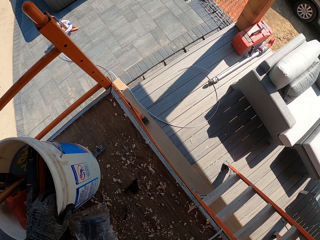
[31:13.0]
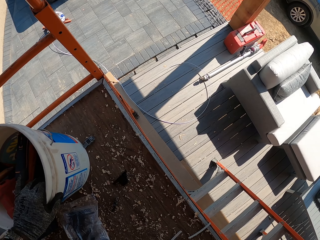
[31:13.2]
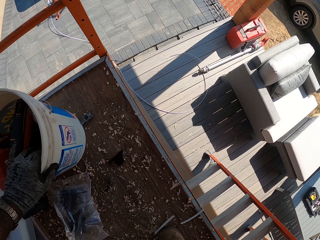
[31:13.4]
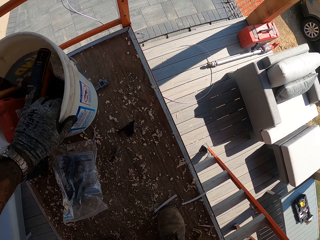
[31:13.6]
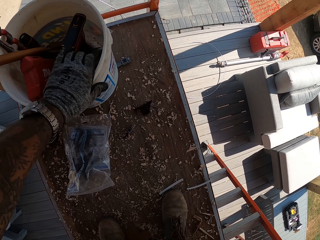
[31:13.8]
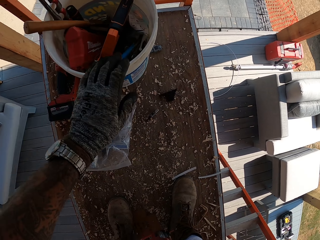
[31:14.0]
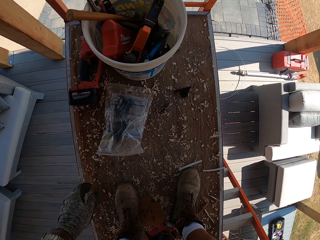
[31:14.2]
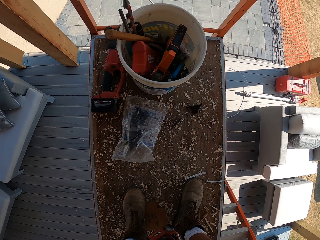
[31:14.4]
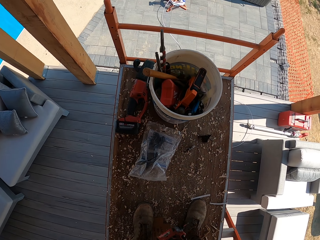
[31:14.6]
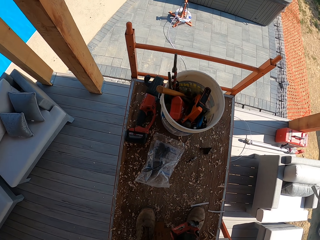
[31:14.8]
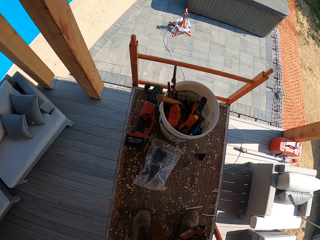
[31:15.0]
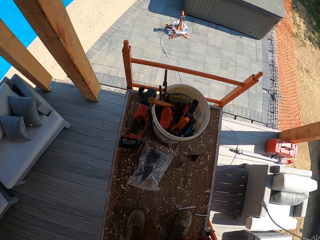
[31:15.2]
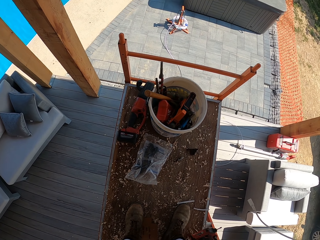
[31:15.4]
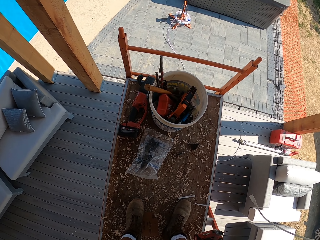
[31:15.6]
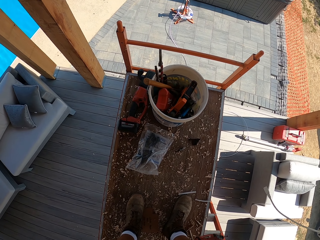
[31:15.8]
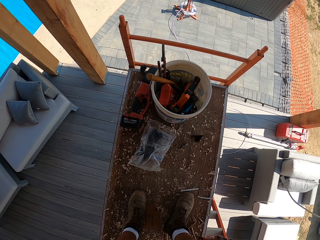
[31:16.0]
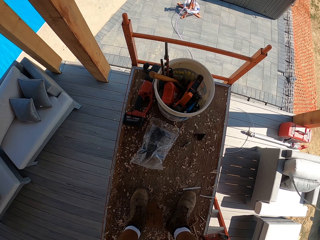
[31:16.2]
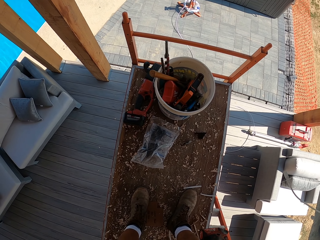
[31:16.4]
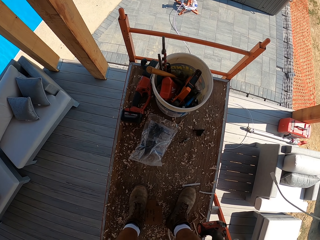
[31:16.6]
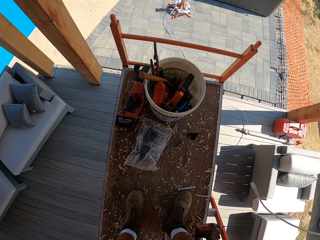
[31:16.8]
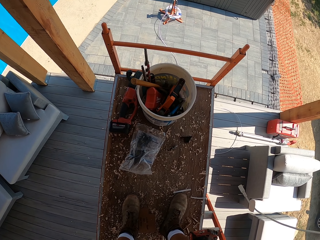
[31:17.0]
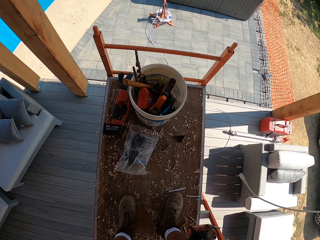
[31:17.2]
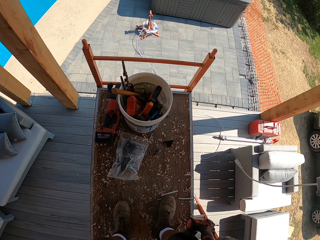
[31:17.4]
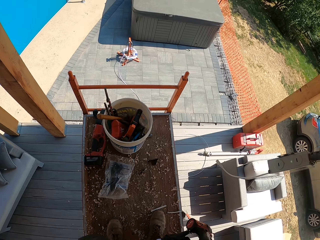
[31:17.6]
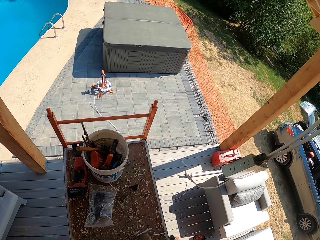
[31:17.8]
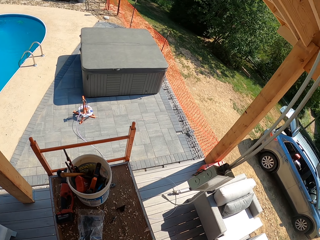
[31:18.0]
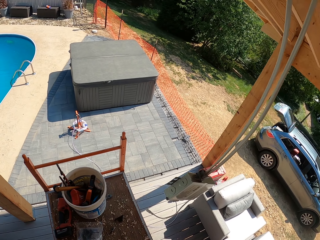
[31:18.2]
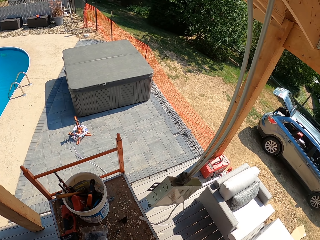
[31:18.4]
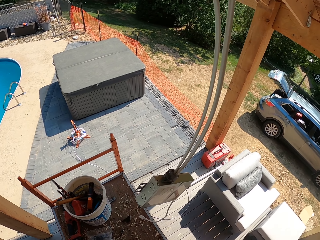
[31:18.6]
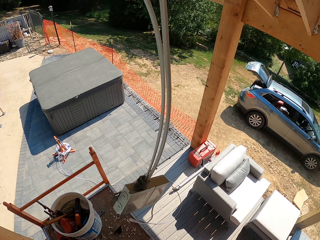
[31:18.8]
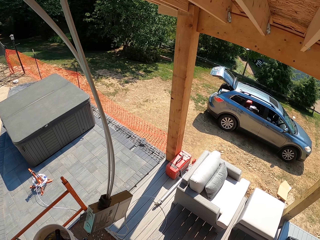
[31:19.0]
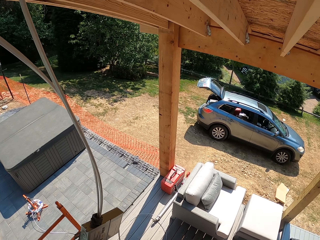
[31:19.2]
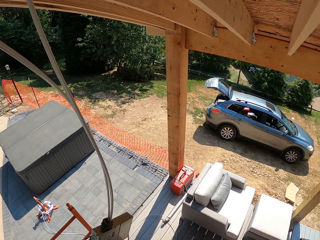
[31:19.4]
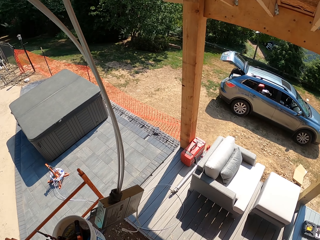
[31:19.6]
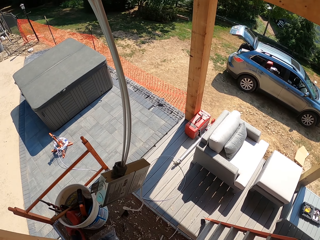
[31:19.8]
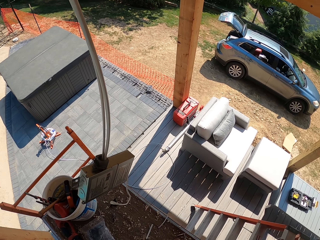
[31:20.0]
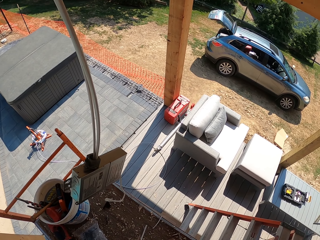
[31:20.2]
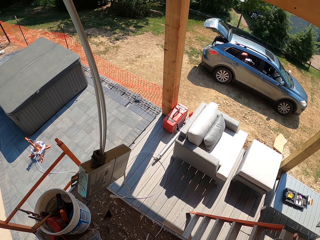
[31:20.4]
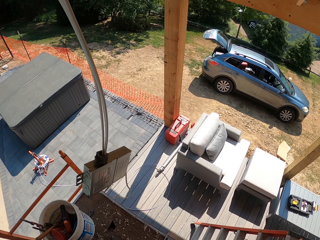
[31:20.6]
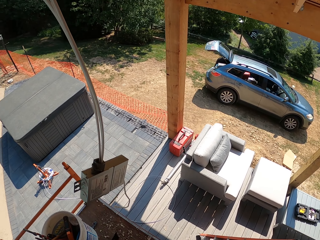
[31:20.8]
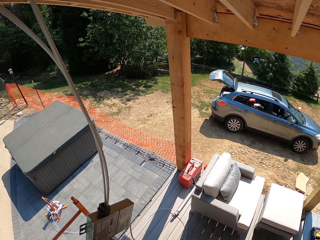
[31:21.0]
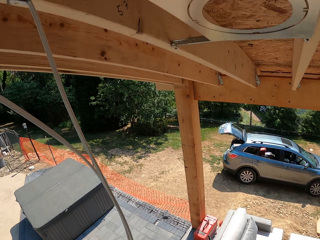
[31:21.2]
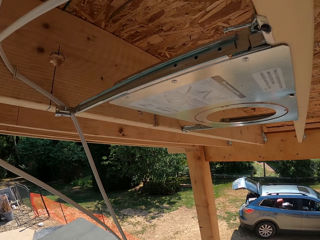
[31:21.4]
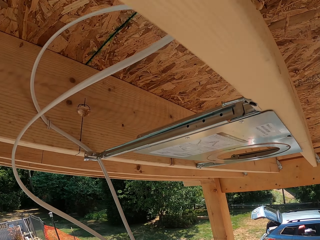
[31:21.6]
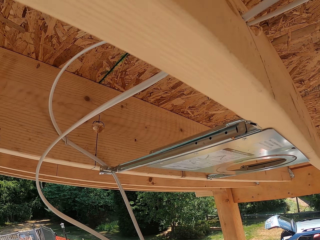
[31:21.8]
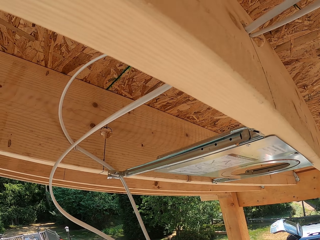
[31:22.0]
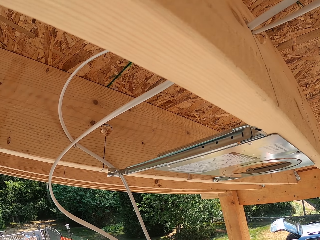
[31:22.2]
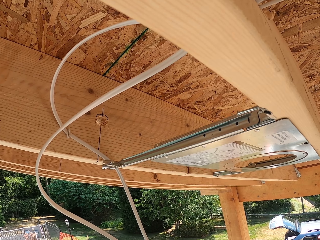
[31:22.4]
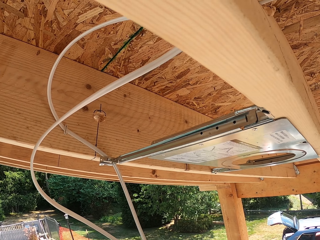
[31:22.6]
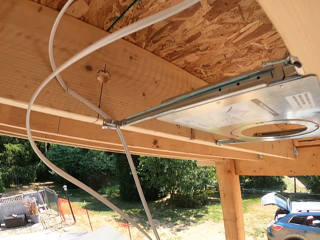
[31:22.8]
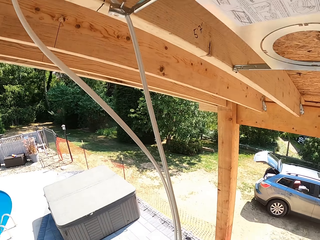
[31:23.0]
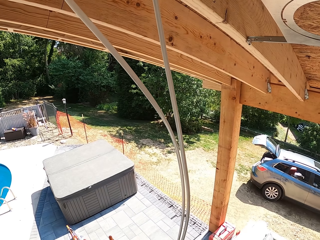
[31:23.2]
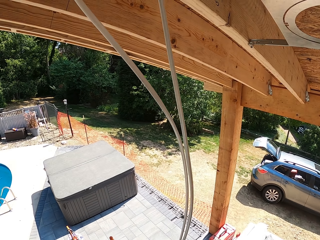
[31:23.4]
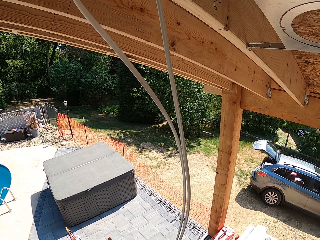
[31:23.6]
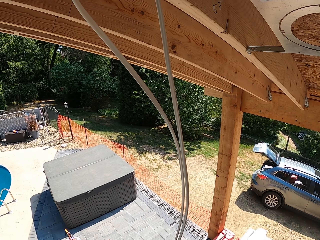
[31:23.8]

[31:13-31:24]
The camera wearer looks around.

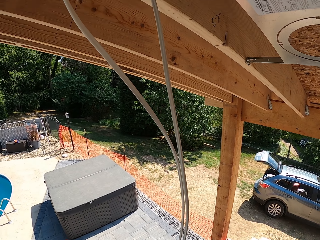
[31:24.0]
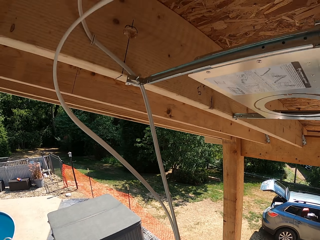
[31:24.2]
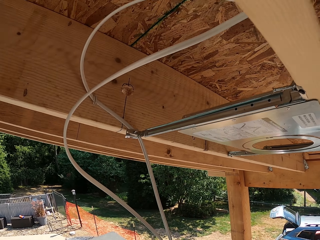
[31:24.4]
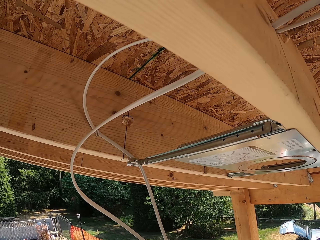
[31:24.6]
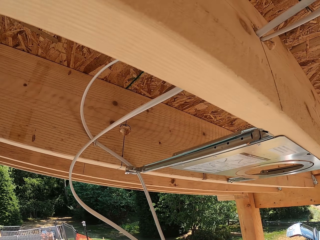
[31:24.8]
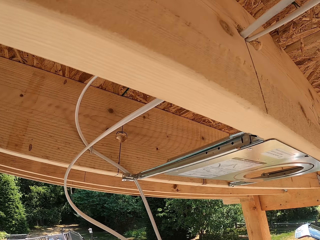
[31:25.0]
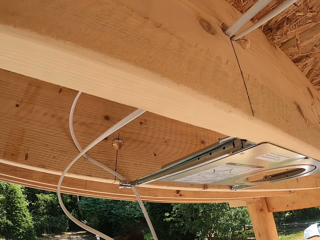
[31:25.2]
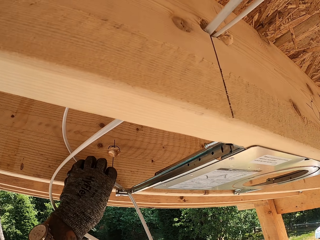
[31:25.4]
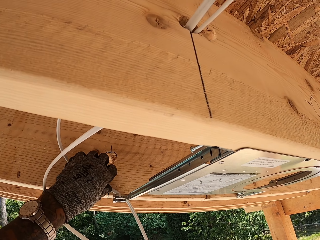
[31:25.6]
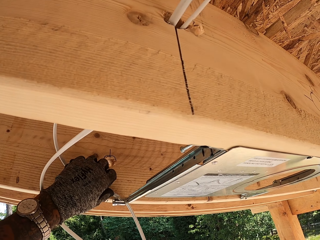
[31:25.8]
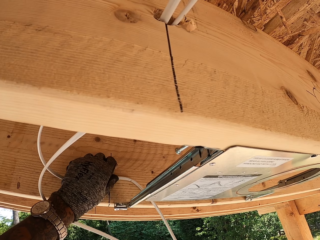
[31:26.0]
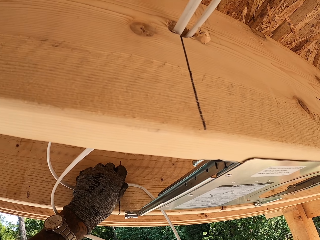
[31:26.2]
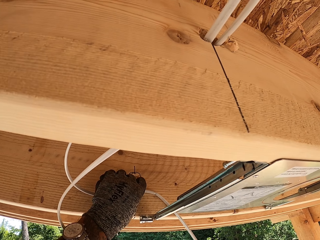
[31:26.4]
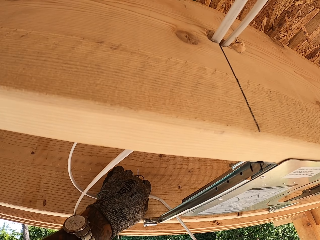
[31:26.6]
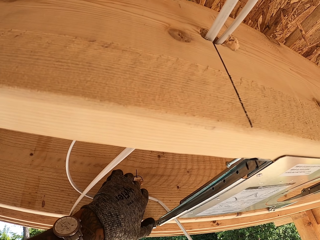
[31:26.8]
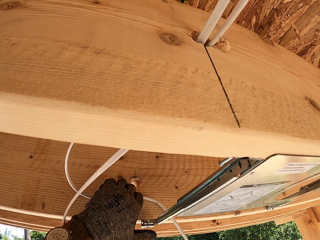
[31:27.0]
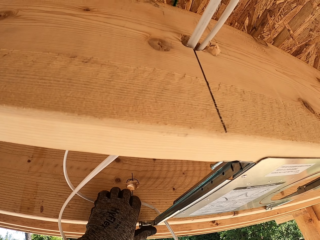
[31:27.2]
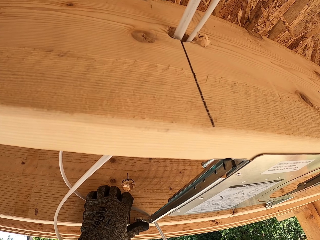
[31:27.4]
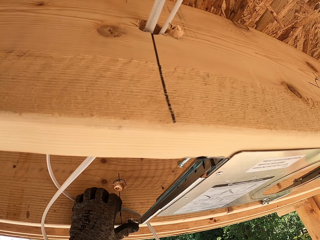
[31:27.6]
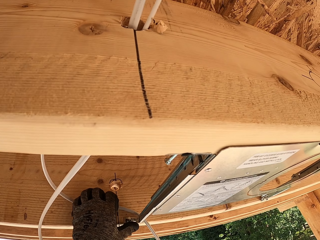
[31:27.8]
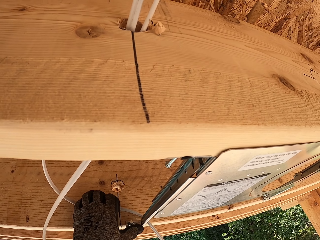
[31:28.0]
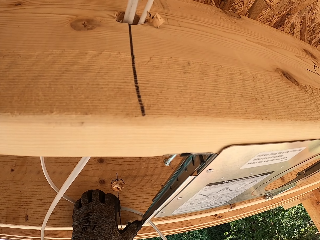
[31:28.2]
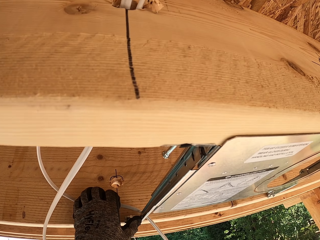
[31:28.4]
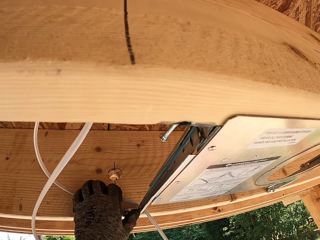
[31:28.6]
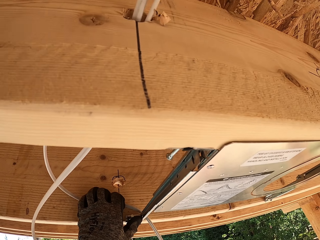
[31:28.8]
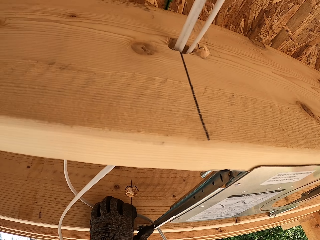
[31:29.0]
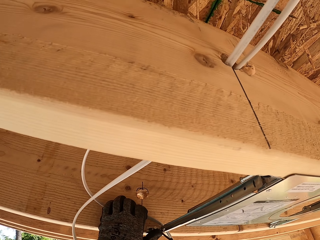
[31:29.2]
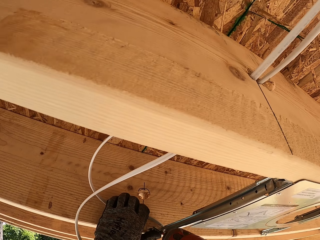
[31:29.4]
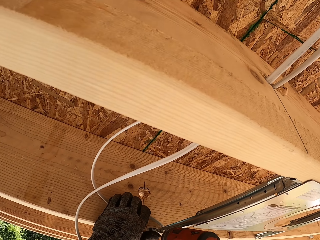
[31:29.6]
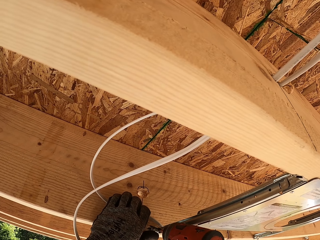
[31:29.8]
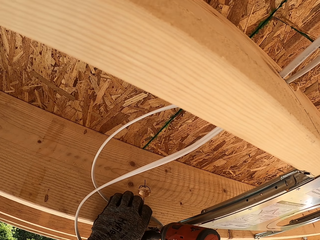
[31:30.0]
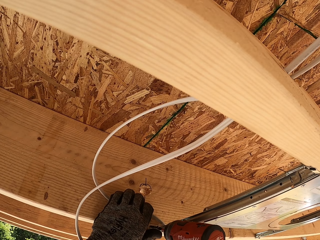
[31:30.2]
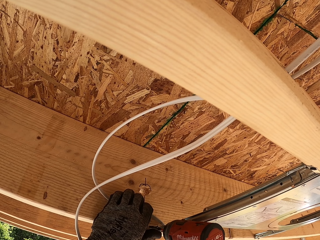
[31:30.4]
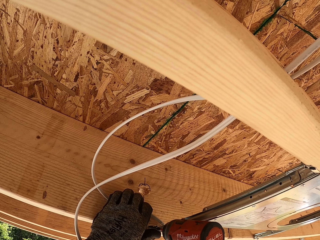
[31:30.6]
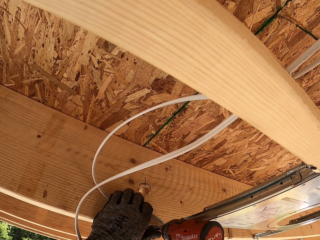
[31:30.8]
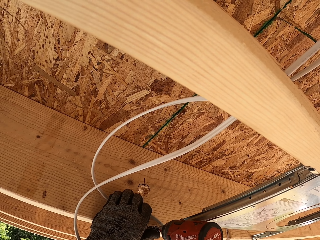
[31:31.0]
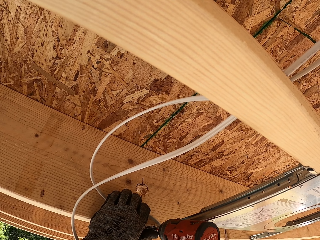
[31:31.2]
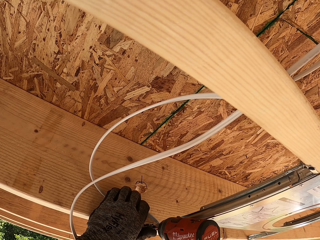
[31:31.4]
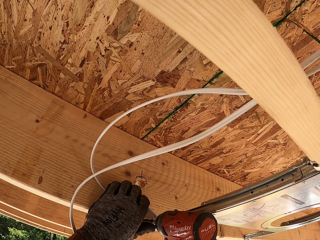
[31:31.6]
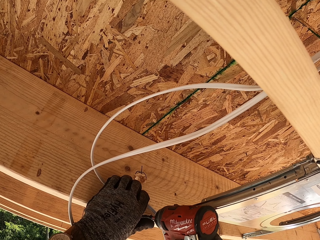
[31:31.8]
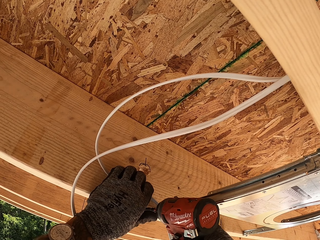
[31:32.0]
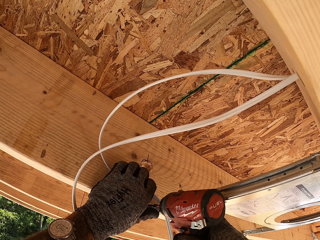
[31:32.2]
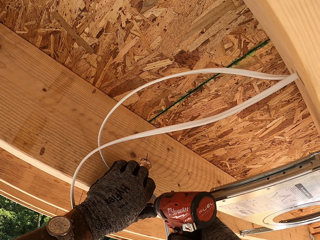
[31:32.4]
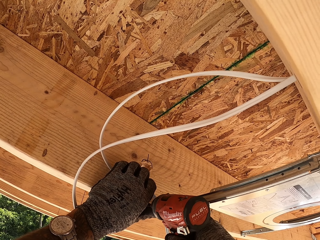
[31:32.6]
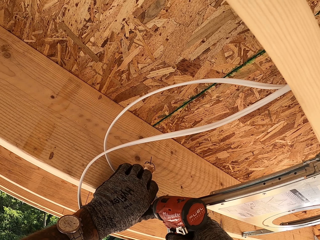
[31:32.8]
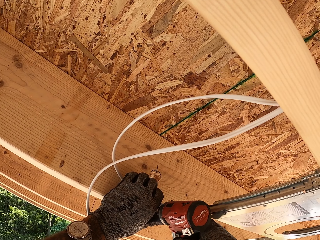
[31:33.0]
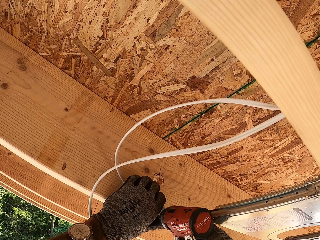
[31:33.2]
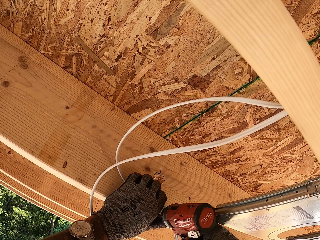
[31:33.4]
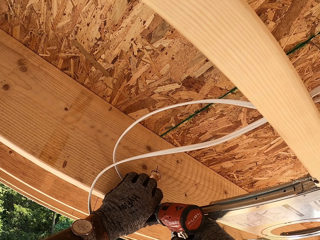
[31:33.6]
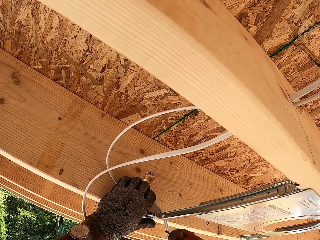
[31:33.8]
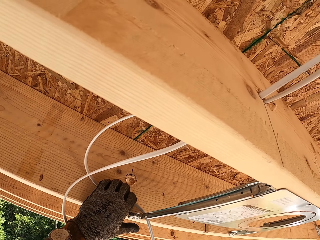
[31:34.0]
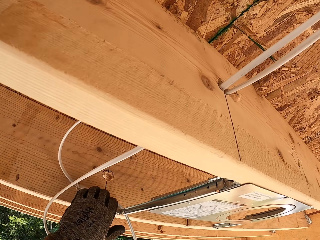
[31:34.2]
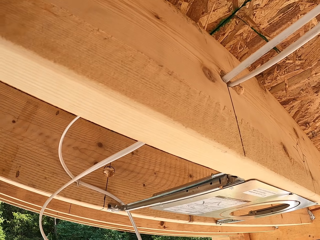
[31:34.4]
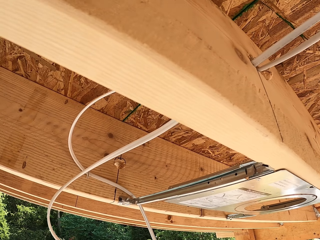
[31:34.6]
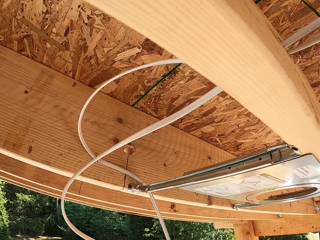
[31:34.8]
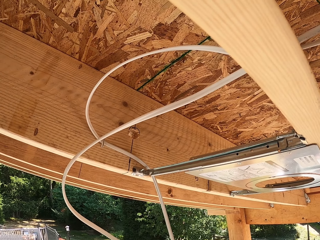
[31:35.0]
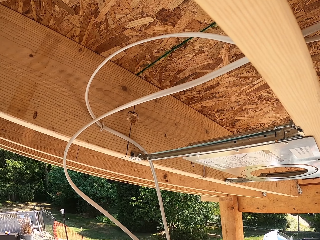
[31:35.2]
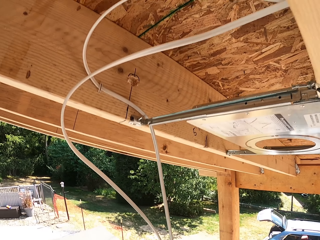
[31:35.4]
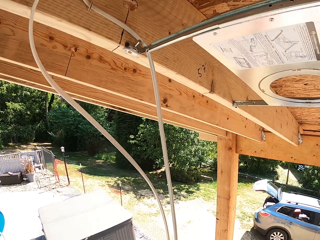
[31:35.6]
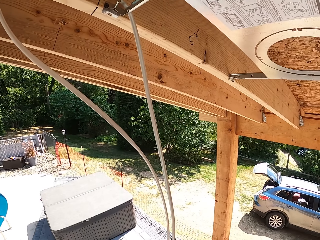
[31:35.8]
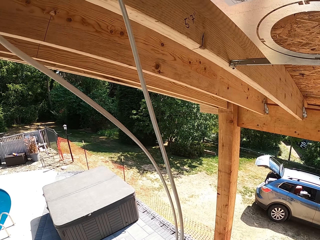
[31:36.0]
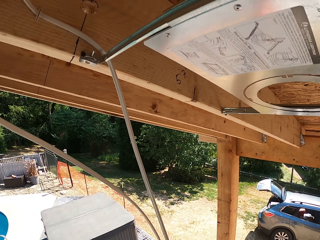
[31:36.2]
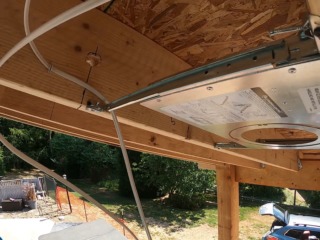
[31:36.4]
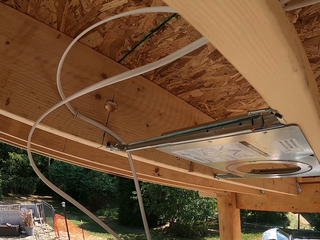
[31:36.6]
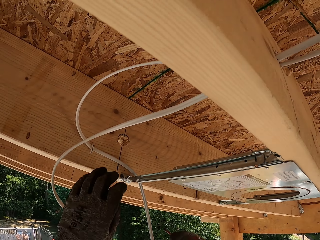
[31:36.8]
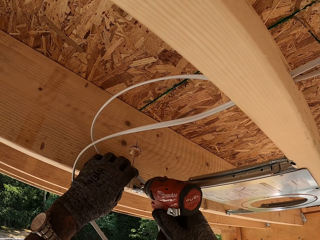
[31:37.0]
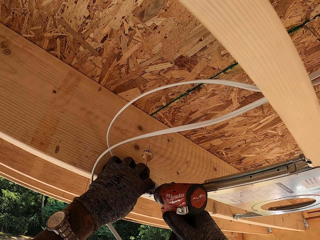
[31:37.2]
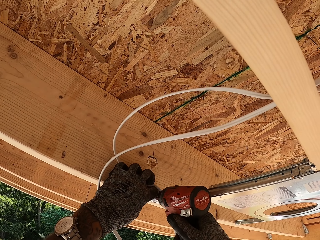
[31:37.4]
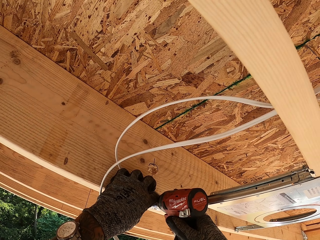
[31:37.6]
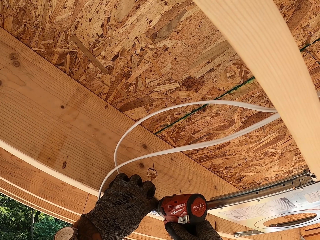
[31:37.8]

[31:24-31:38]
The camera wearer fixes a cable. They put the cables on the clip. They tighten a screw with a drill.
